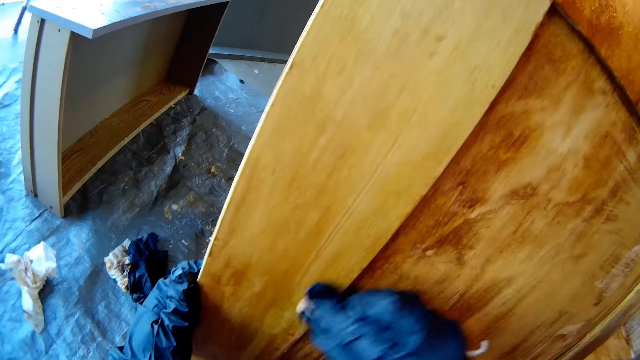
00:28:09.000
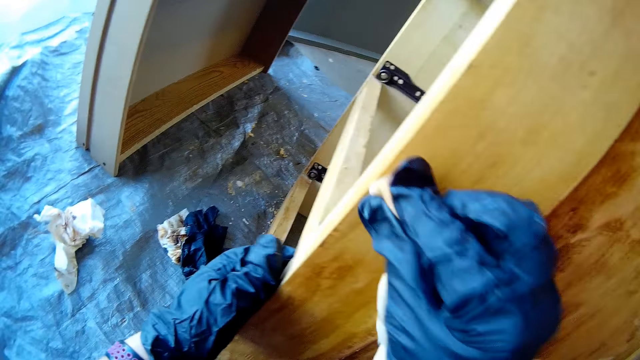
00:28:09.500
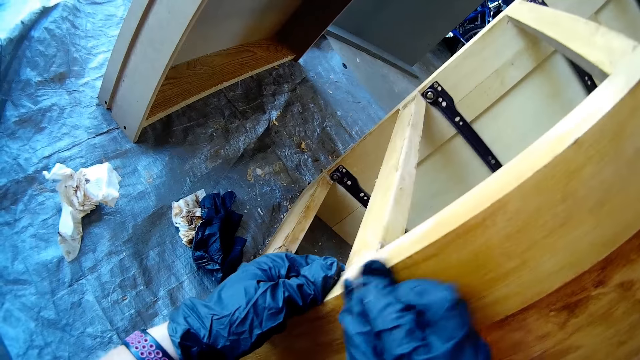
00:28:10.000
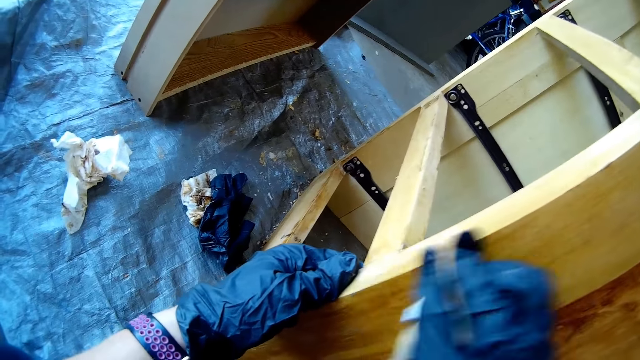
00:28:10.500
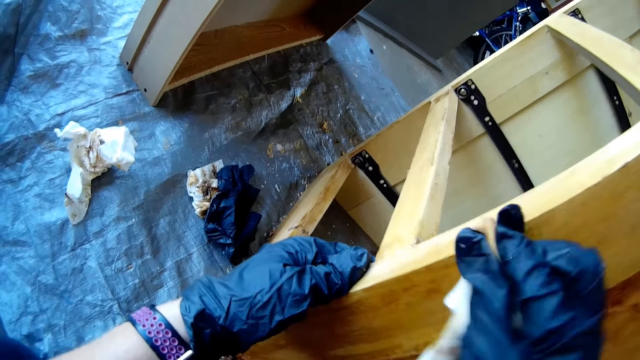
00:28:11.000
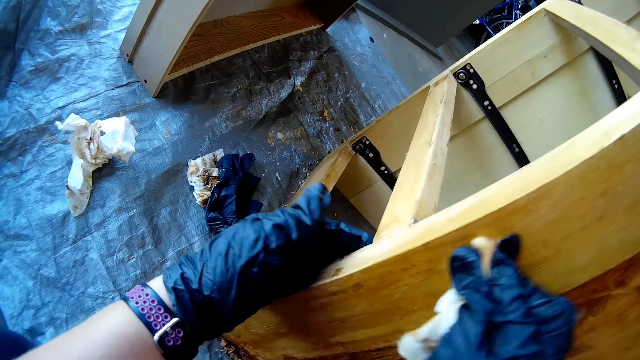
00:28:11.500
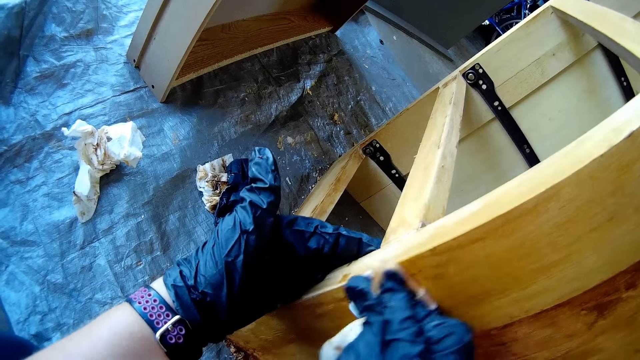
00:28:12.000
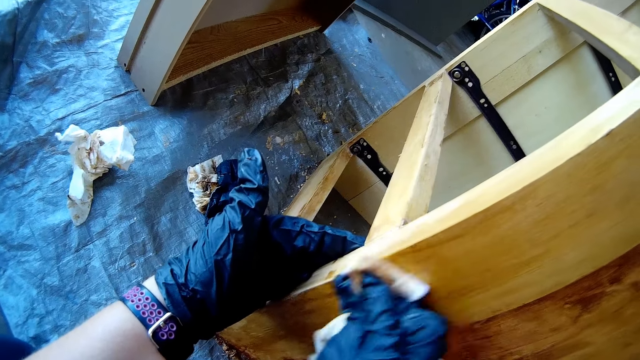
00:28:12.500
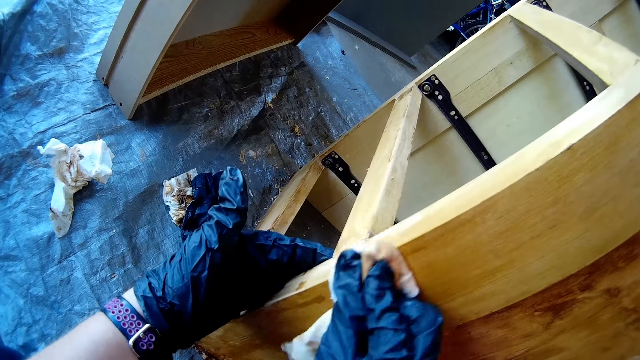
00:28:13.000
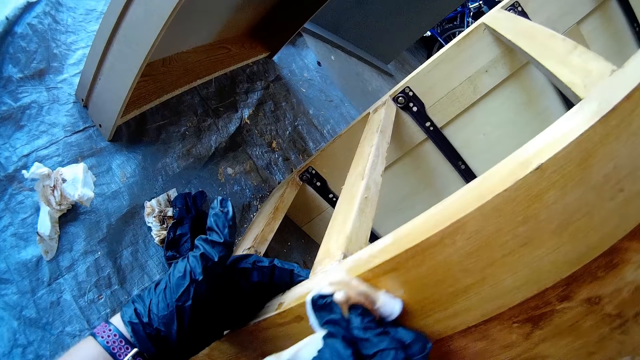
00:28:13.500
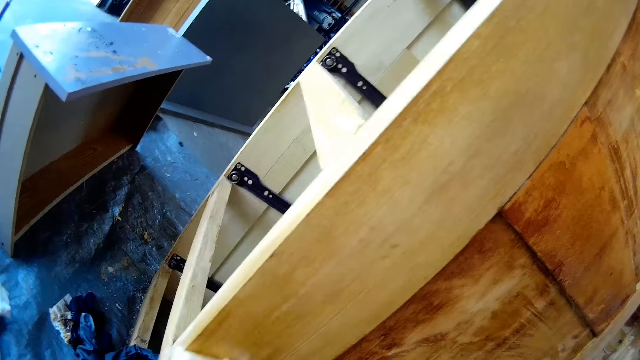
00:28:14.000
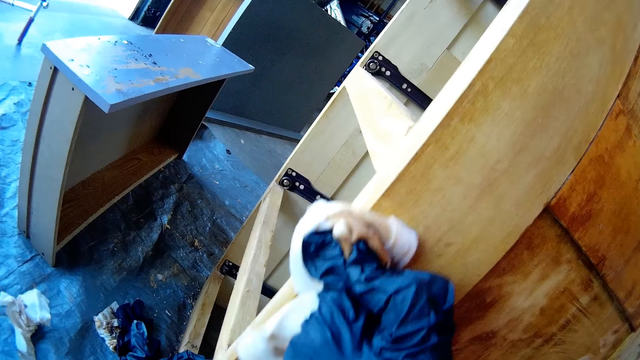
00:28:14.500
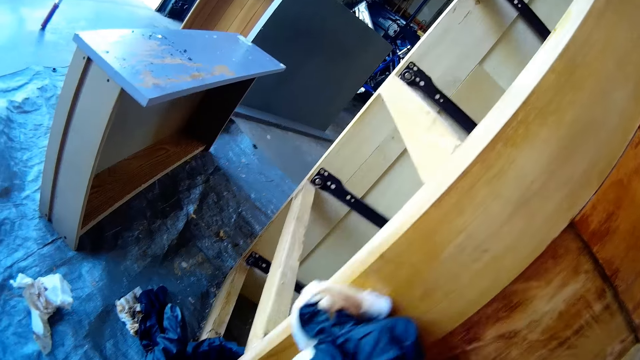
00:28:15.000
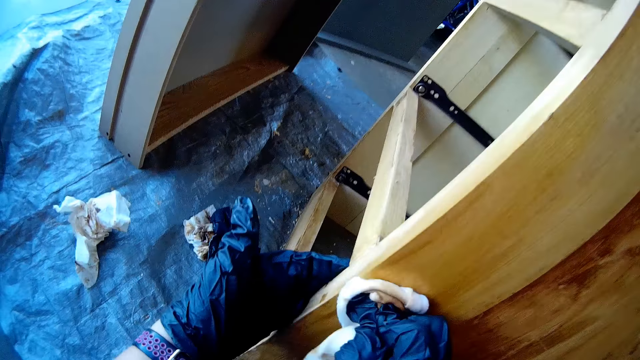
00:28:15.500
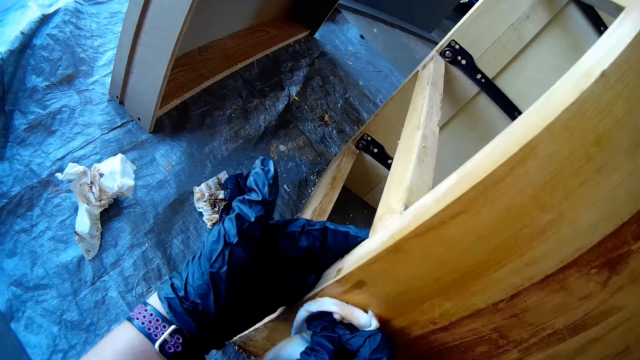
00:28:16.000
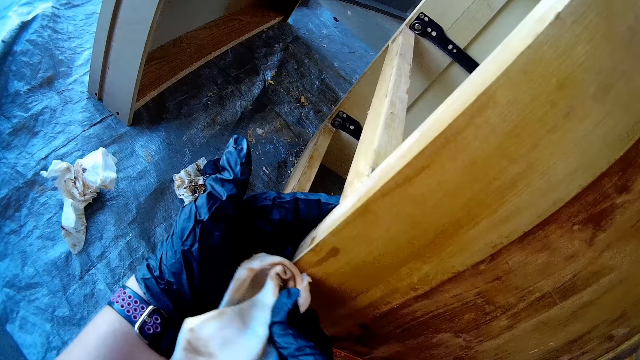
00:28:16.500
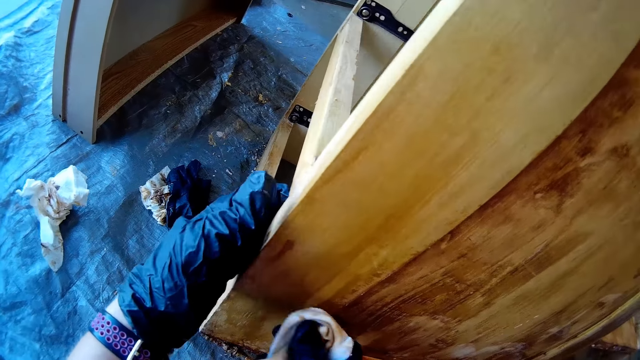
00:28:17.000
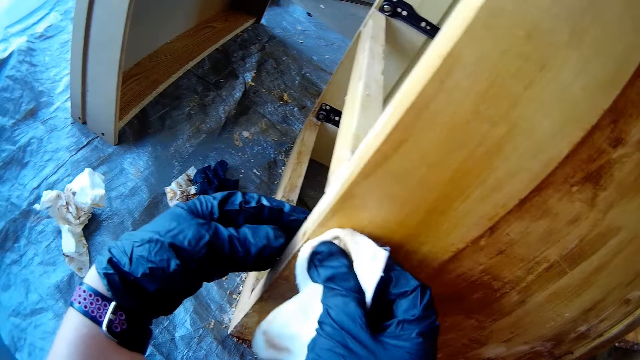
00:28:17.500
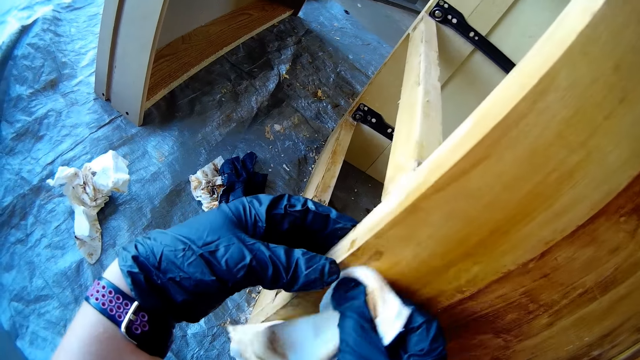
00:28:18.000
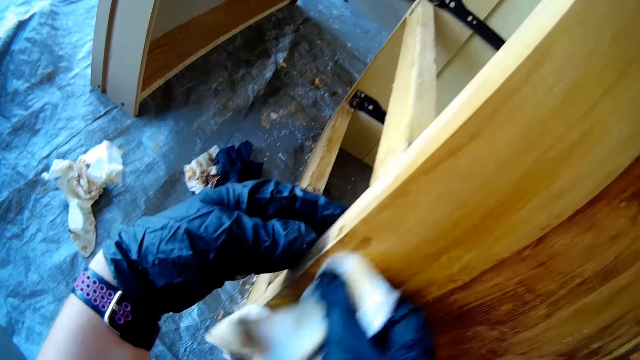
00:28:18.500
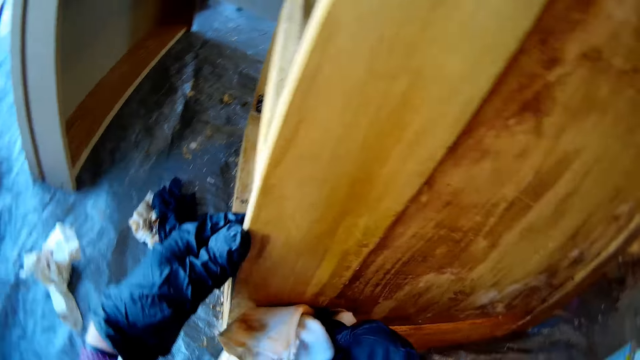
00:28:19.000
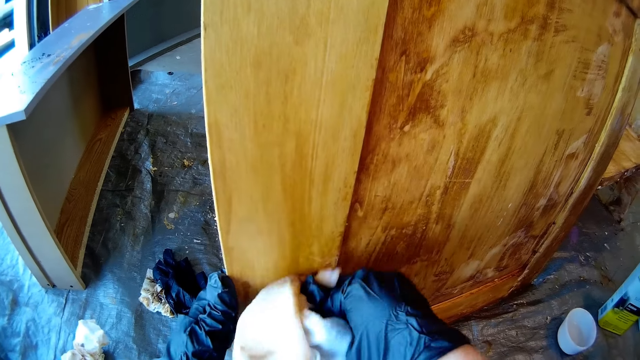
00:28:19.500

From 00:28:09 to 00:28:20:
The camera wearer swings the left hand finger. They remove paint from the cupboard using a hand towel.

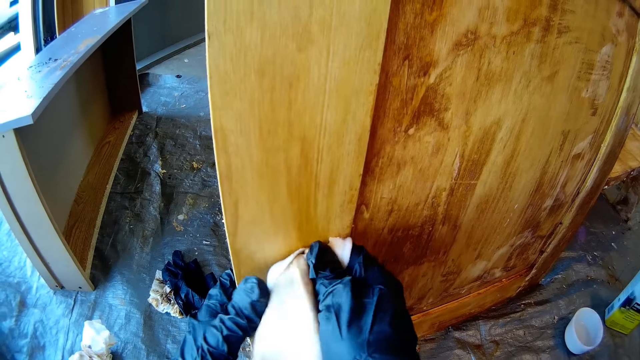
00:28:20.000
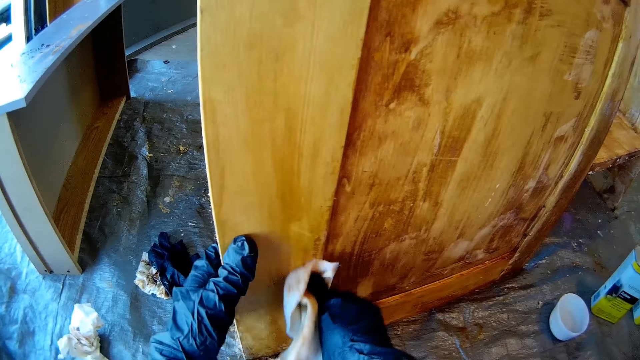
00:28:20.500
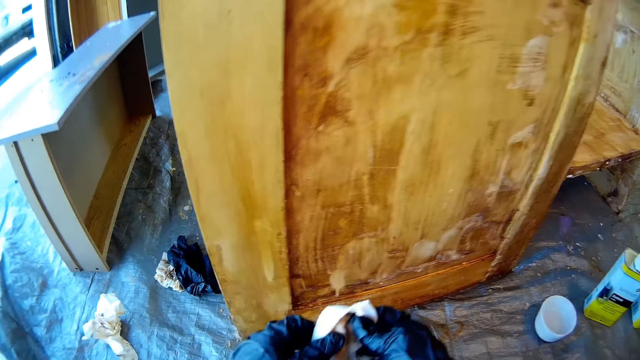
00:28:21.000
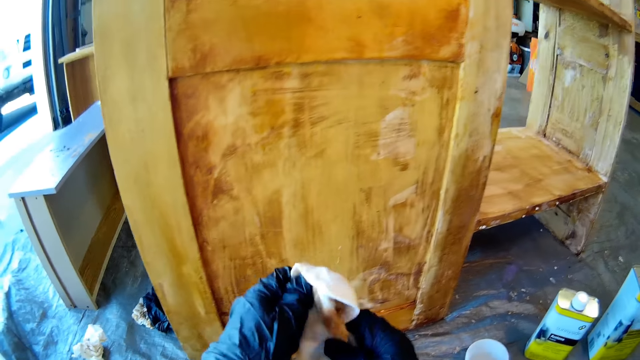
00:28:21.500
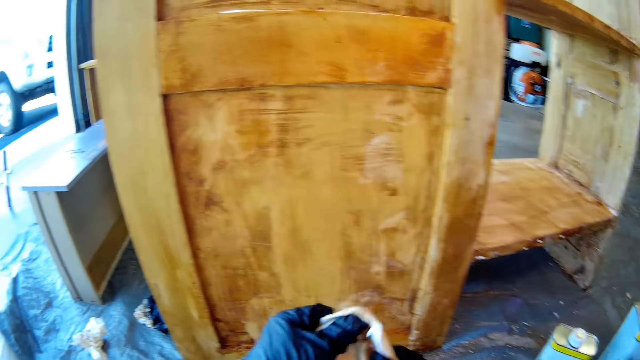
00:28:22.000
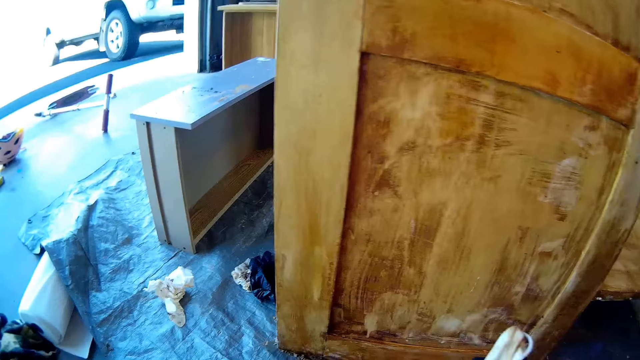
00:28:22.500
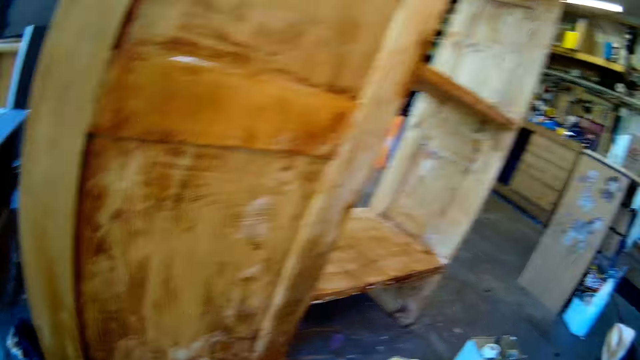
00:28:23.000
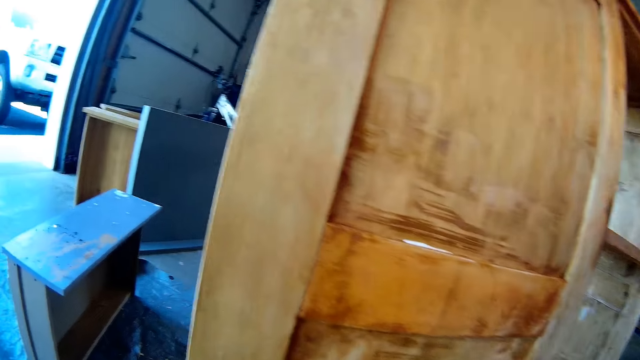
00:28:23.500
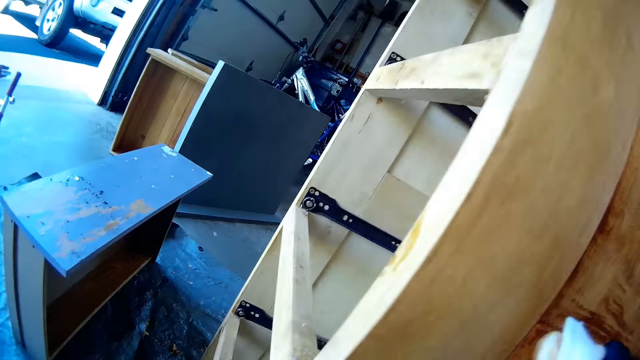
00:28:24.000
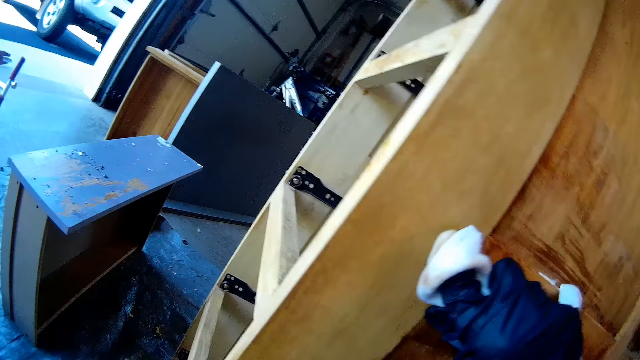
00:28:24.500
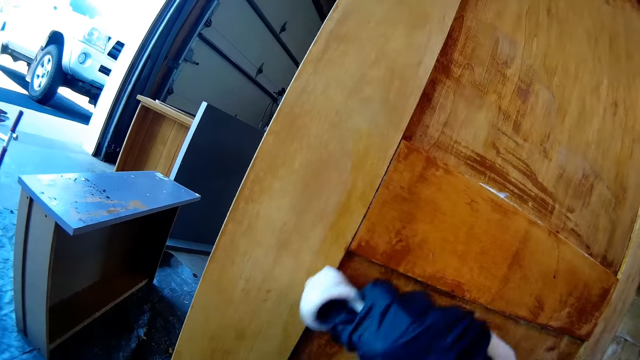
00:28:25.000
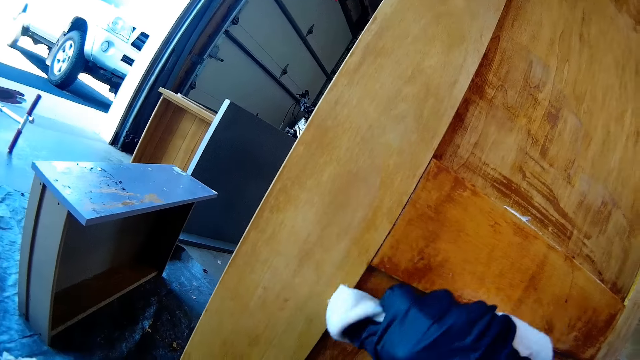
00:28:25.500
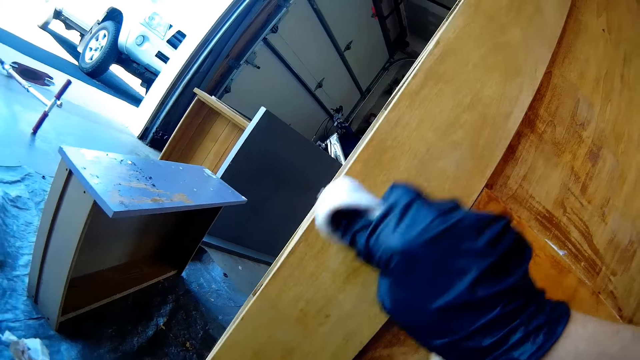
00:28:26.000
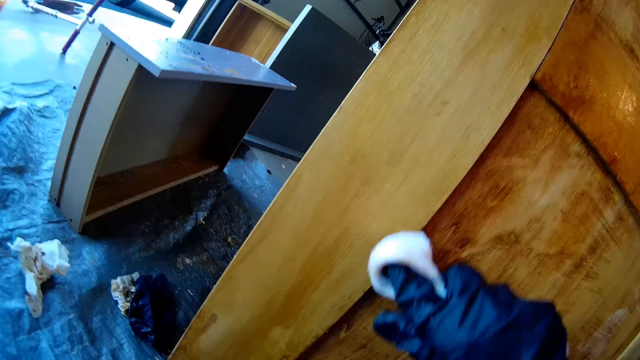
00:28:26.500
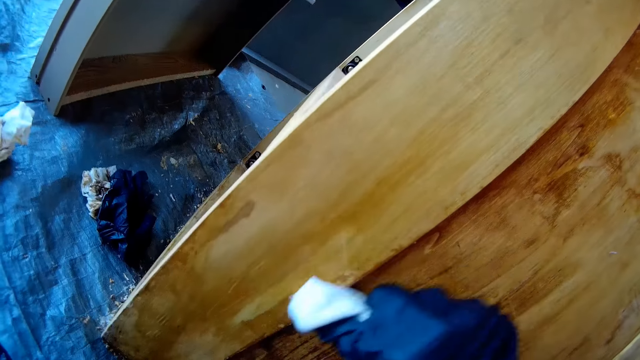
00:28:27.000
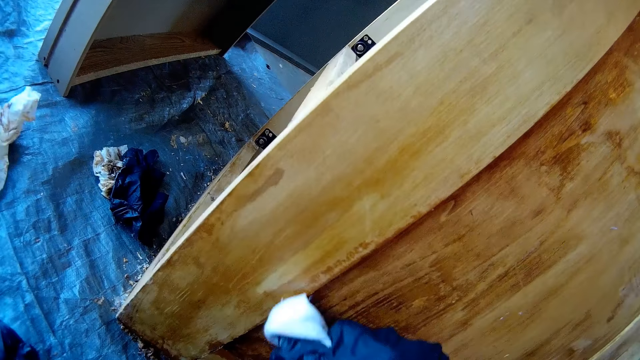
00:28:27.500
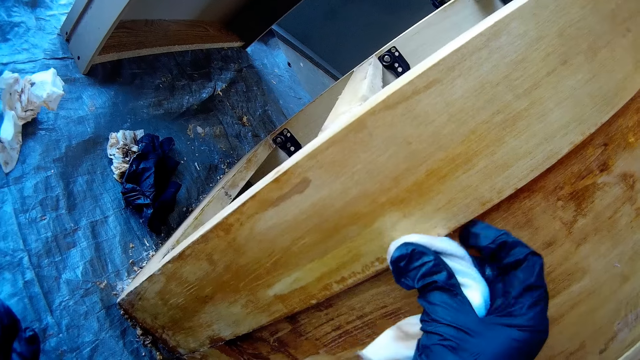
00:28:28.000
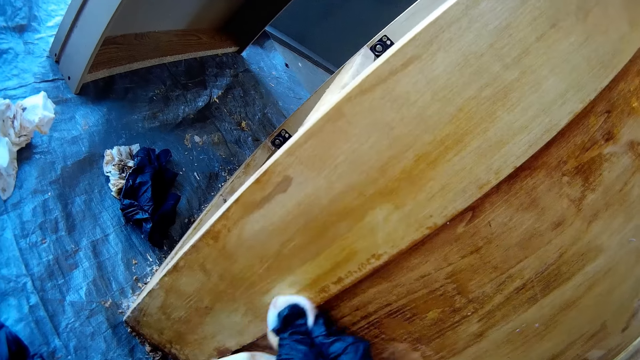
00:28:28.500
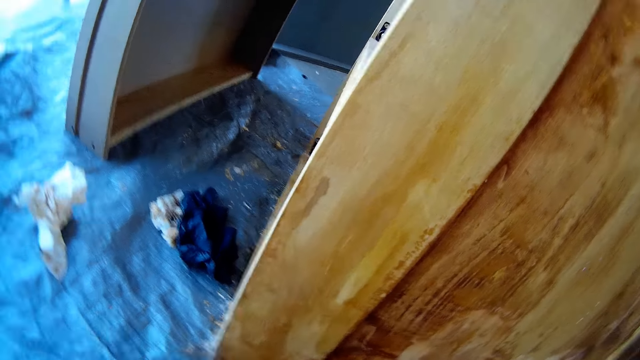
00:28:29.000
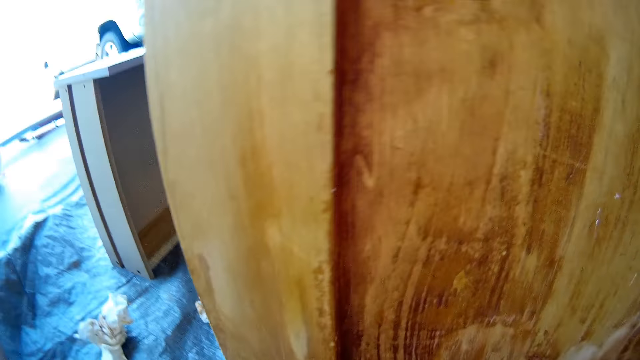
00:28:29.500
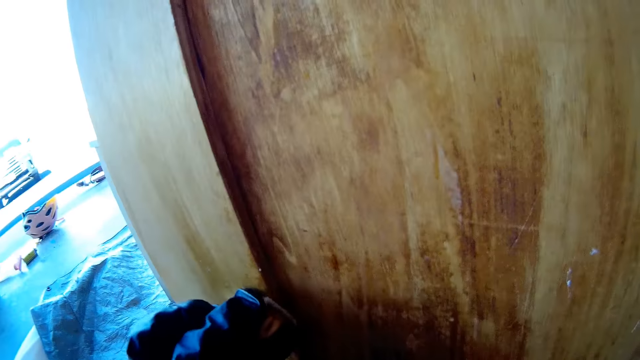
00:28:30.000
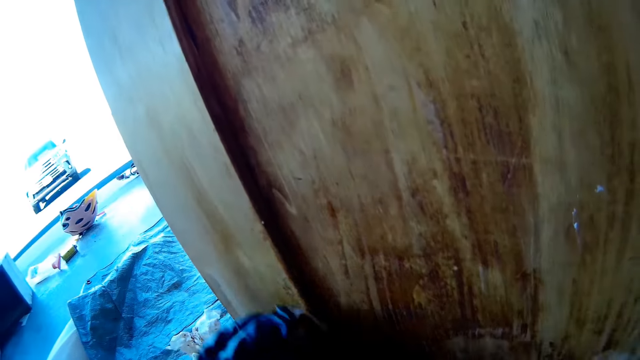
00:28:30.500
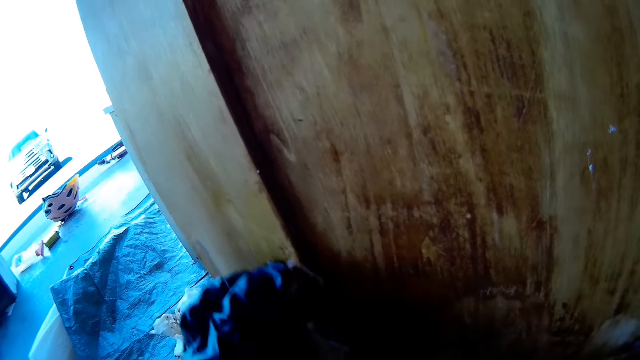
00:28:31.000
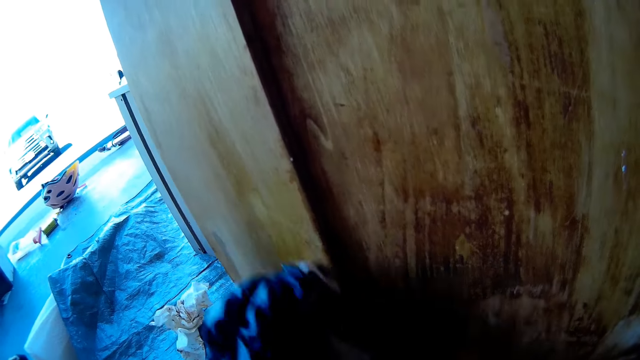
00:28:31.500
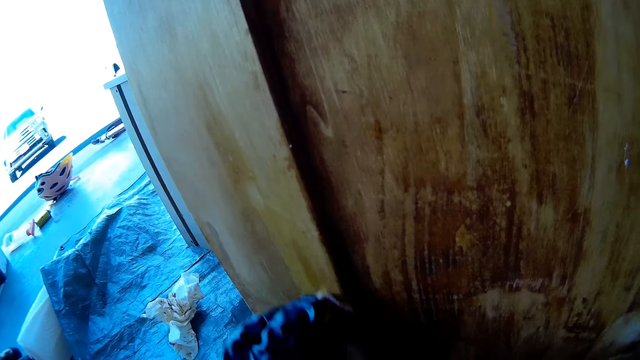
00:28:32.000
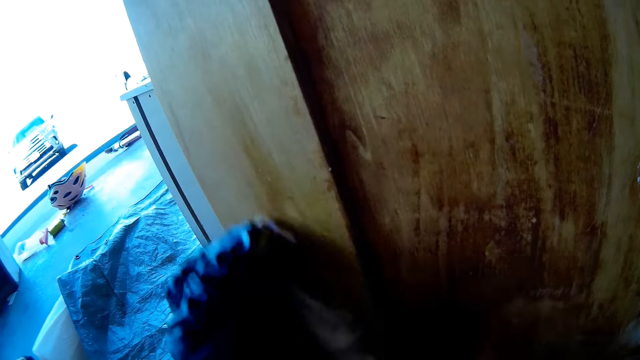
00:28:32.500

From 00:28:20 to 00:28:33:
The camera wearer swings the left hand and swings the right hand. They hold the face towel or fabric with the left hand. They fold the fabric. They stare at the cupboard. They swing the right hand. They remove paint from the cupboard using the hand towel. They transfer the fabric to the left hand. They wipe the wooden frame using the fabric.
